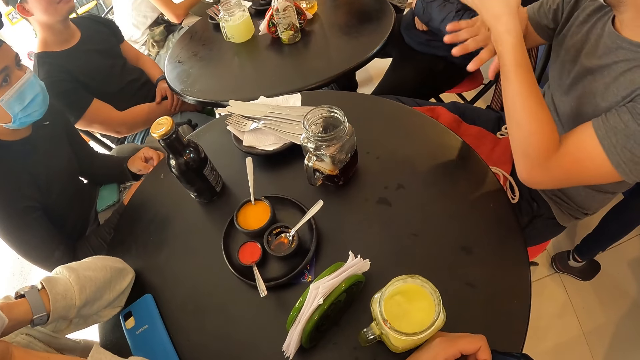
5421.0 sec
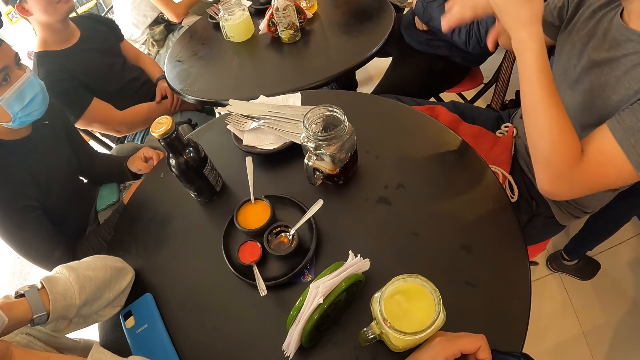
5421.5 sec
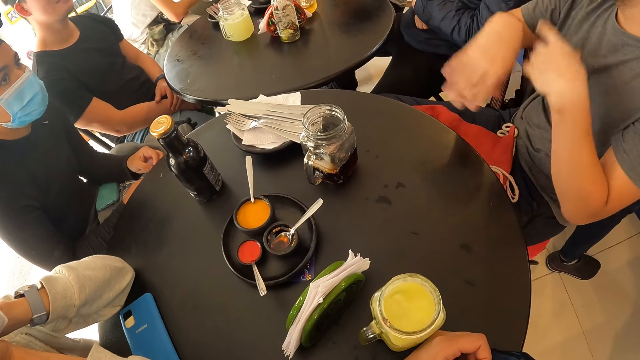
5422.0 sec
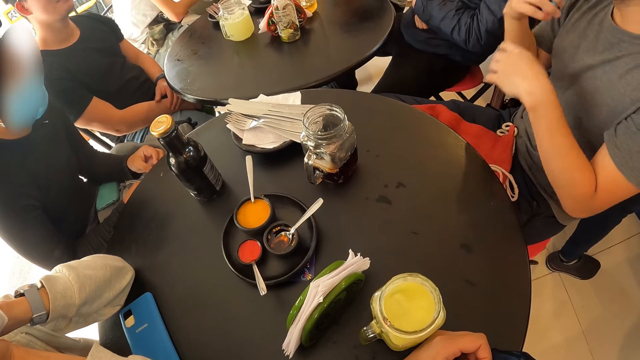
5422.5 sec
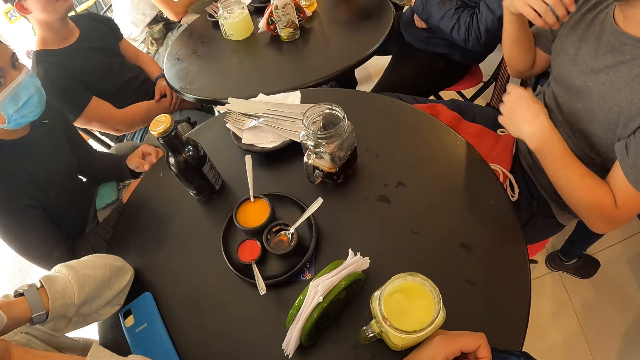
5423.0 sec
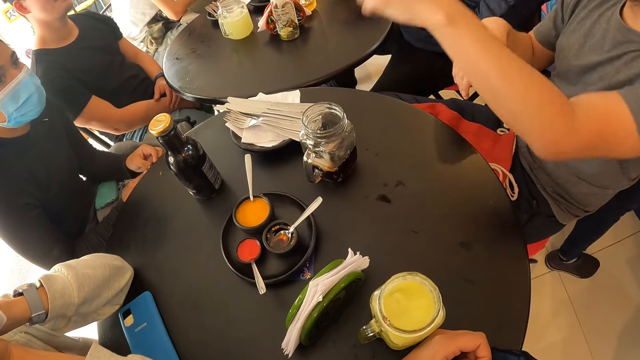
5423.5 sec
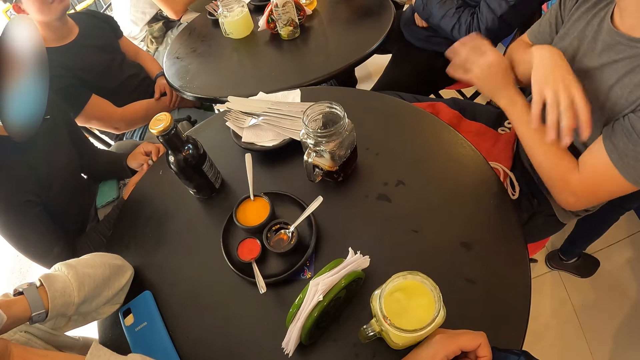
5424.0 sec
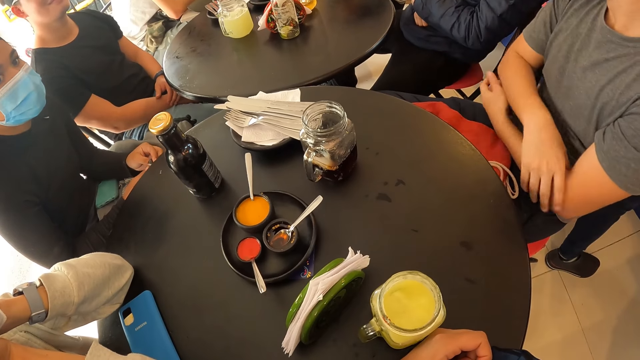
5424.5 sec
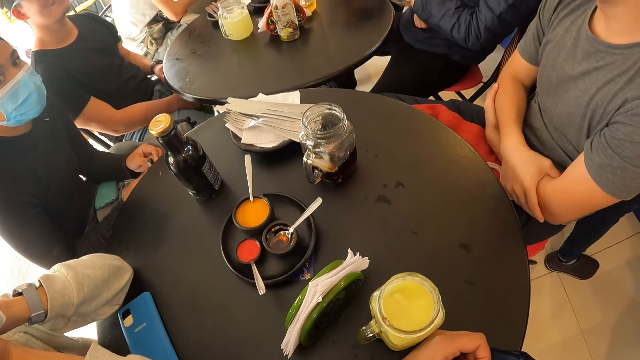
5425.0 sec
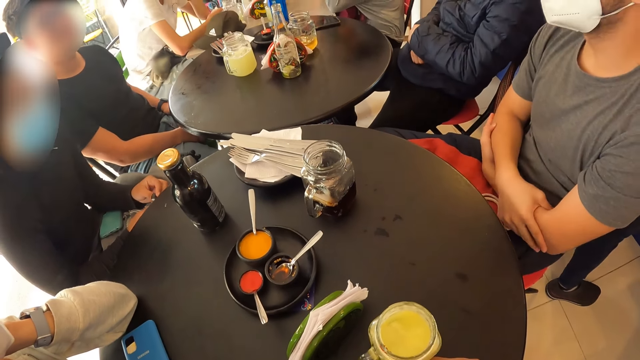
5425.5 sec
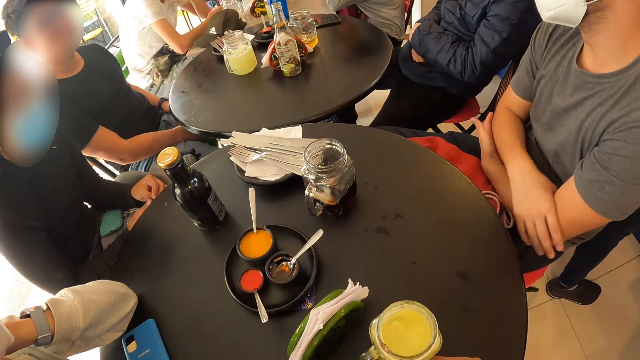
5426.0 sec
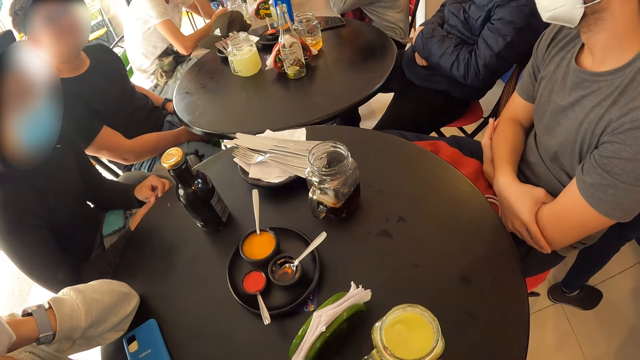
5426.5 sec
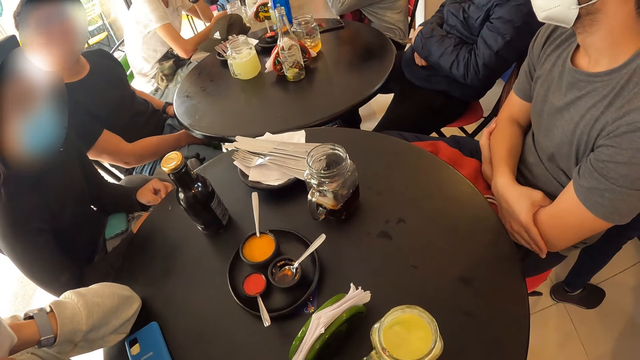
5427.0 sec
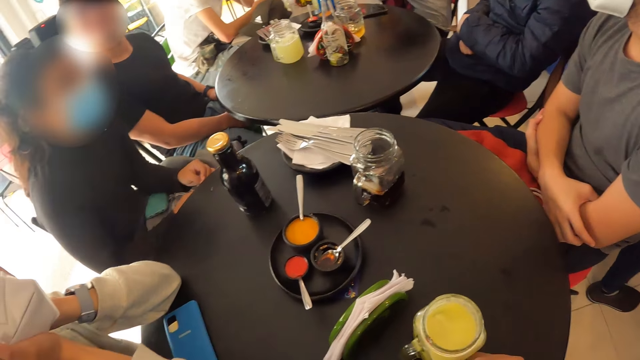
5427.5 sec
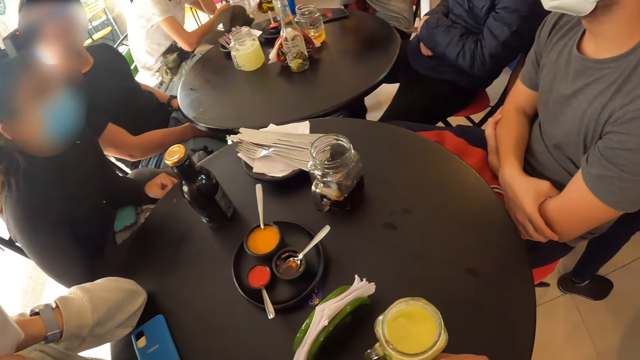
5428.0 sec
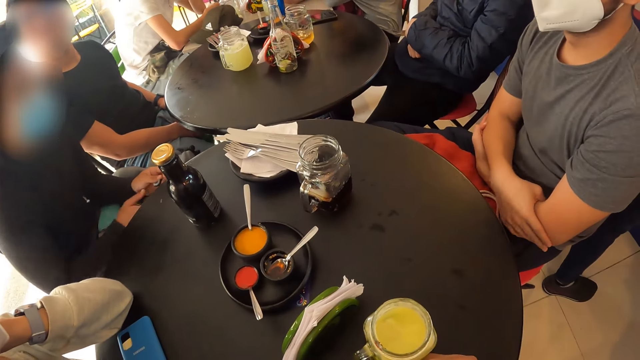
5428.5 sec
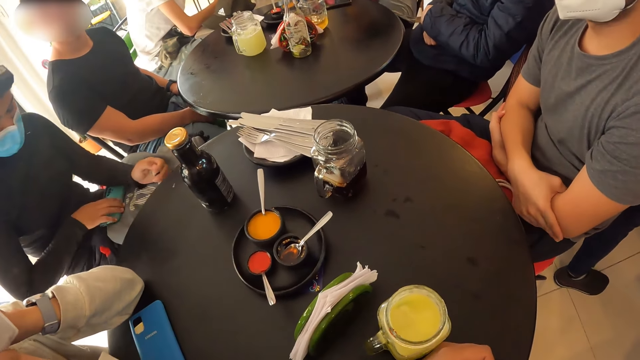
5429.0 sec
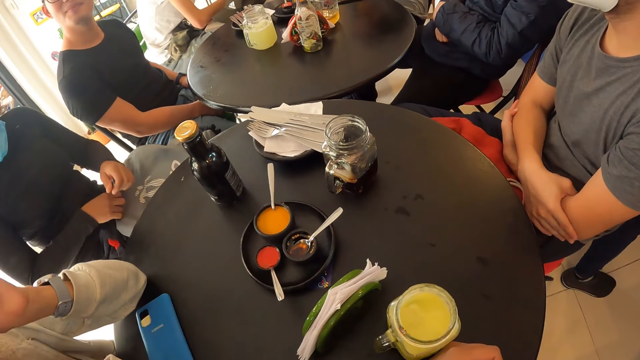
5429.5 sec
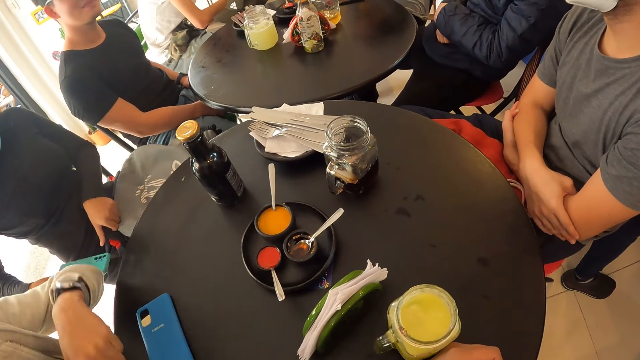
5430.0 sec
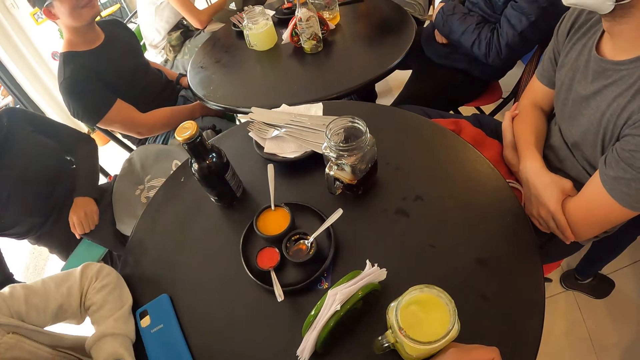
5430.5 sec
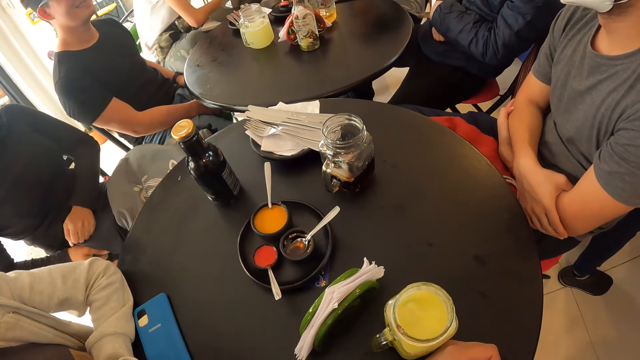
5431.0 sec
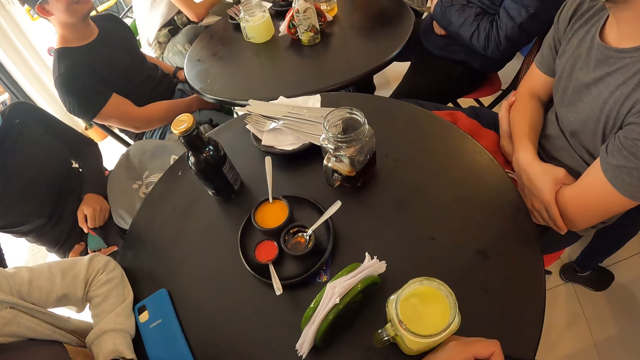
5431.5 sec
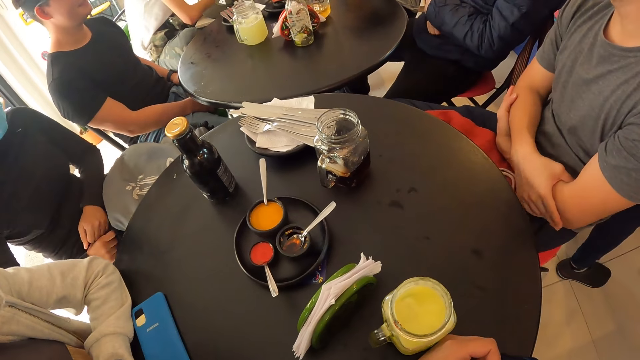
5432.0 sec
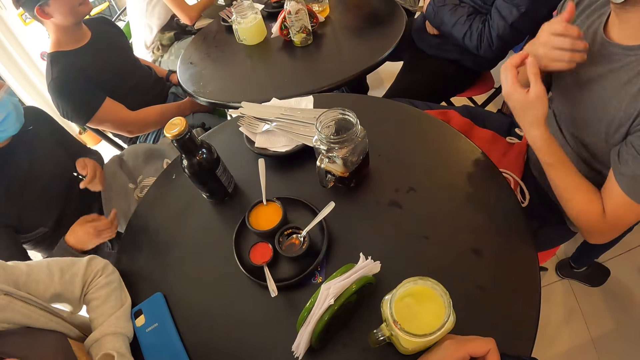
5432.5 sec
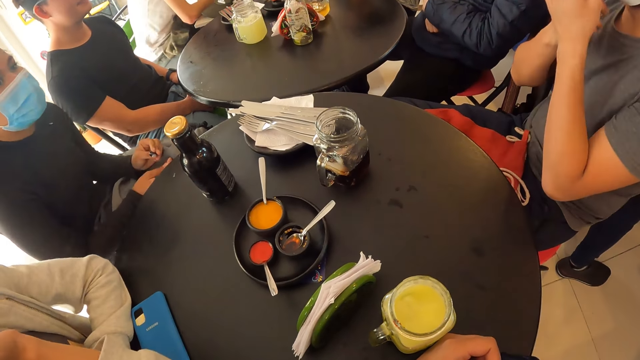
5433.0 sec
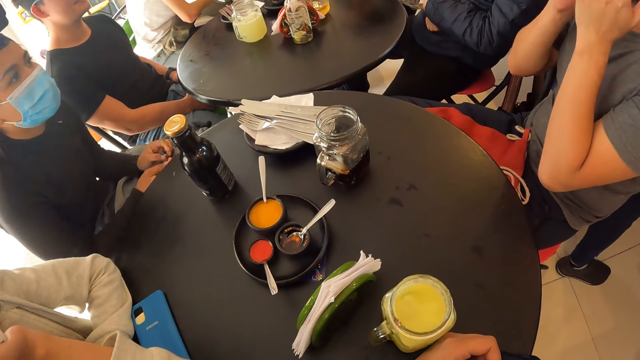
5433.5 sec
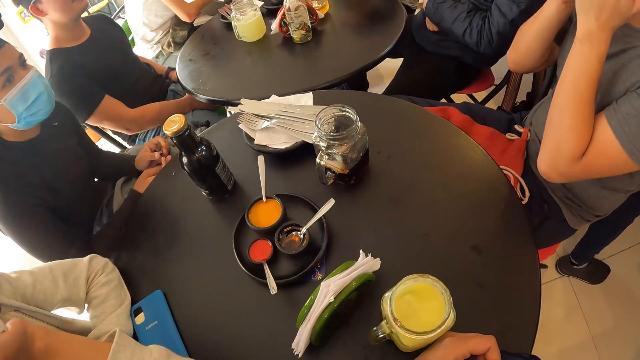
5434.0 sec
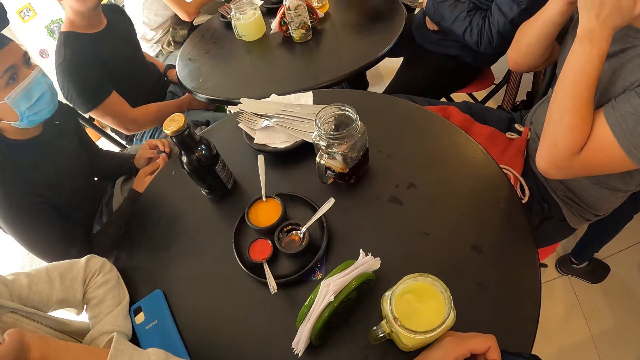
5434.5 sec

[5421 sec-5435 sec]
A person folds hands. A woman moves hands on a bag. The woman picks a phone from the bag with her right hand. The woman opens the bag with her left hand. The woman puts the phone inside the bag with her right hand. The person moves his hands.

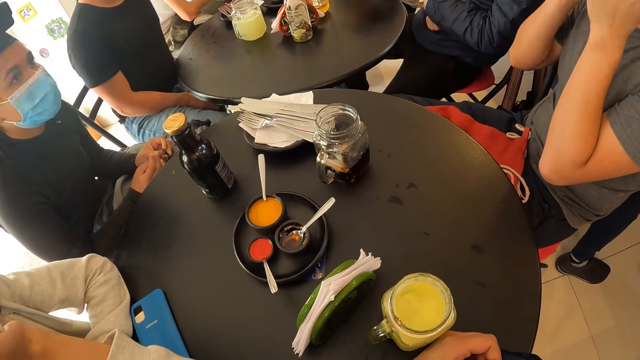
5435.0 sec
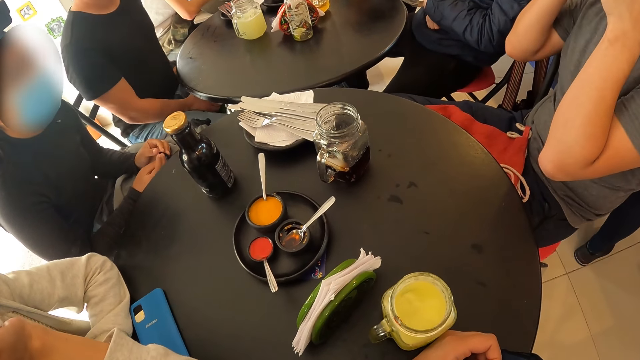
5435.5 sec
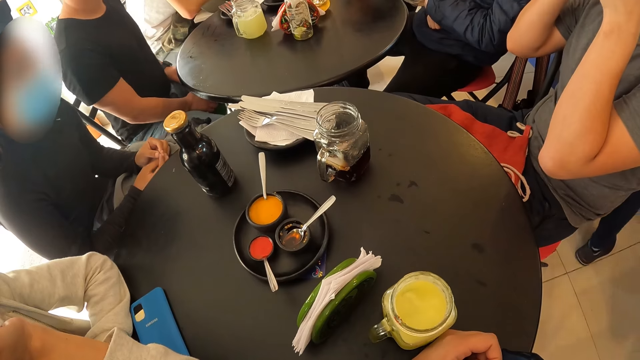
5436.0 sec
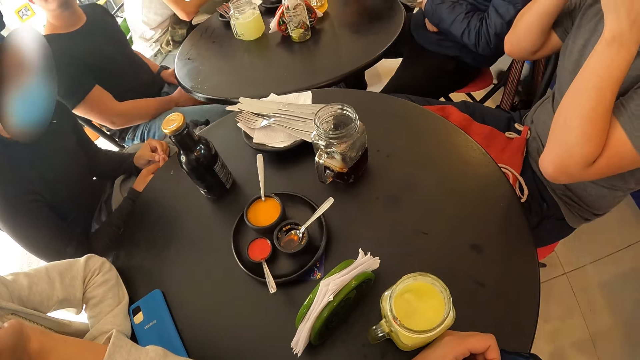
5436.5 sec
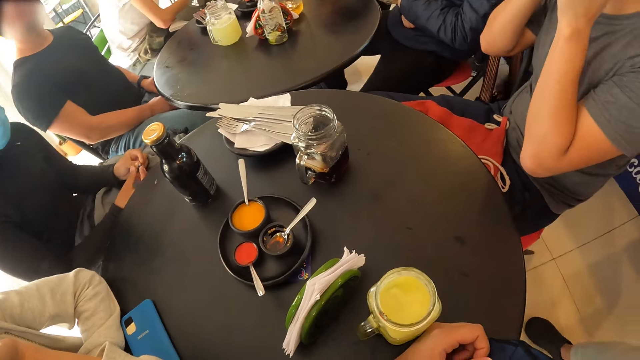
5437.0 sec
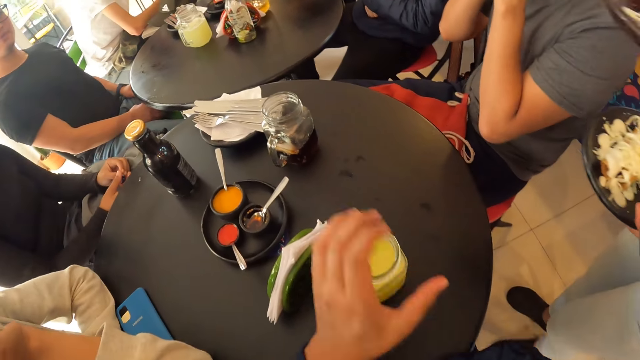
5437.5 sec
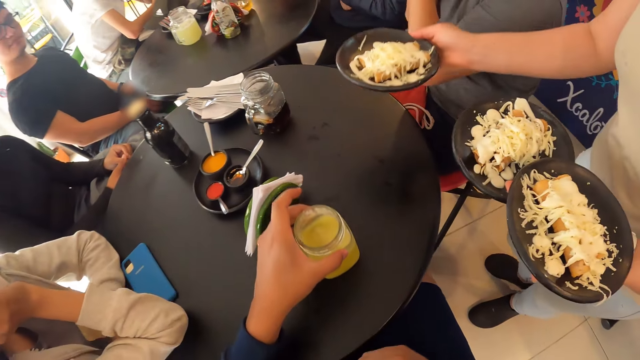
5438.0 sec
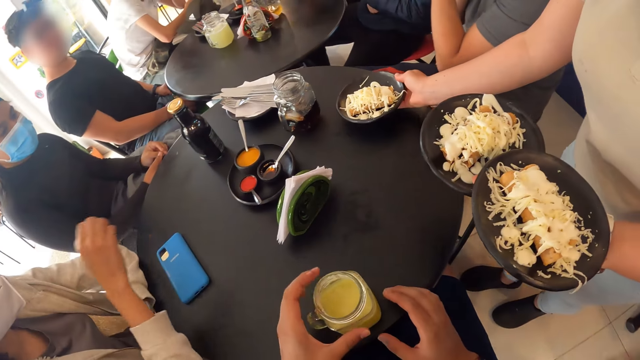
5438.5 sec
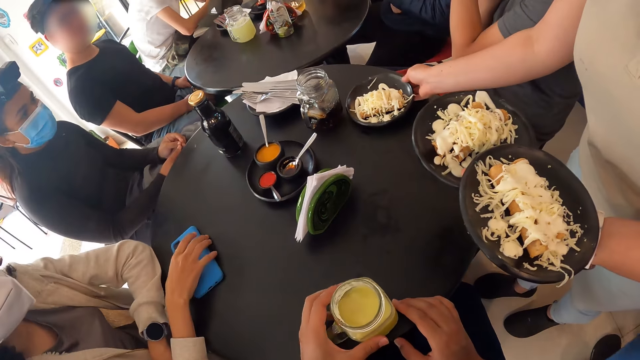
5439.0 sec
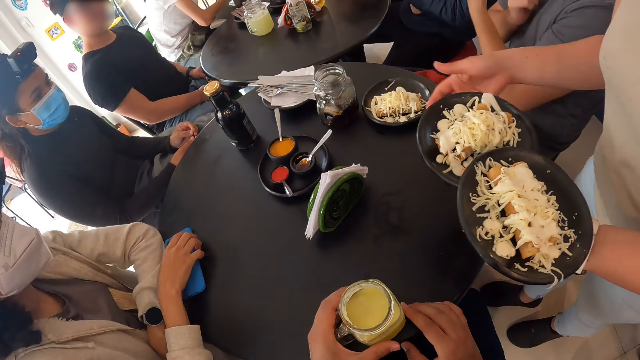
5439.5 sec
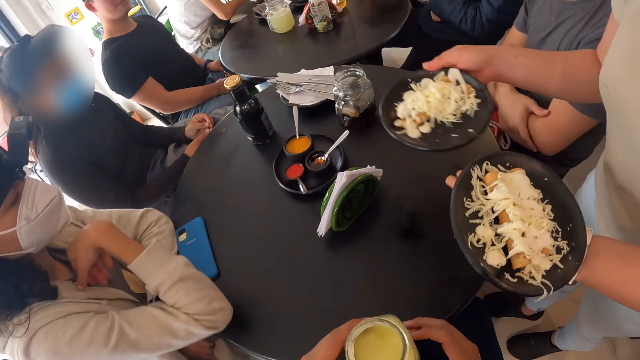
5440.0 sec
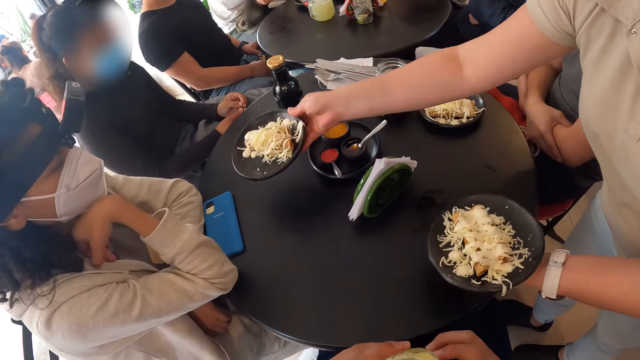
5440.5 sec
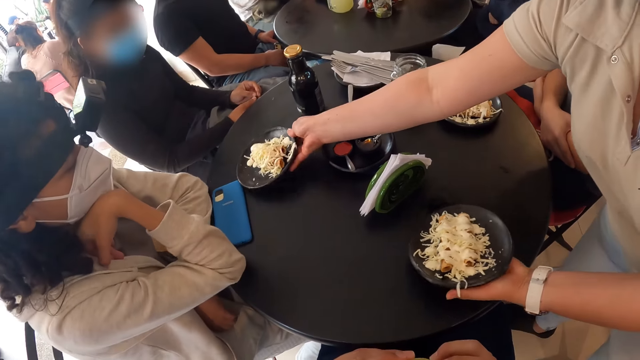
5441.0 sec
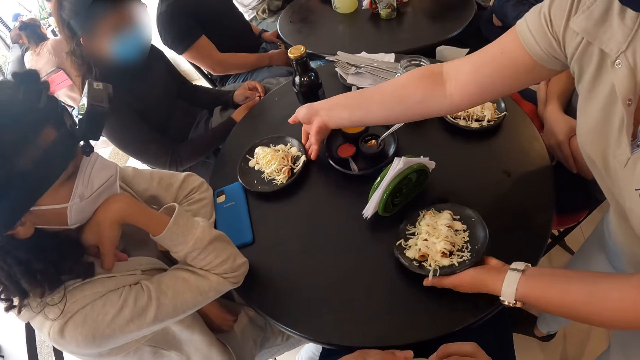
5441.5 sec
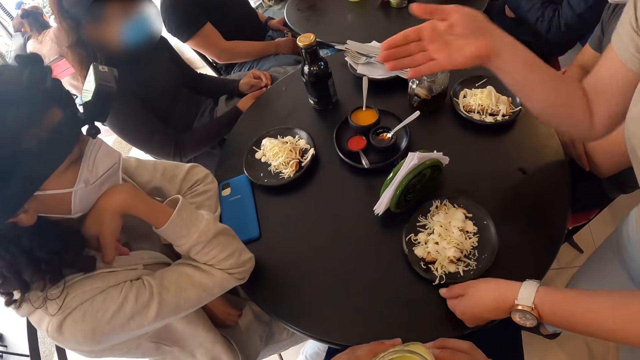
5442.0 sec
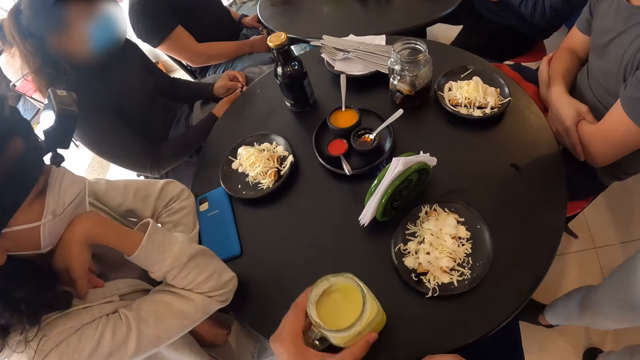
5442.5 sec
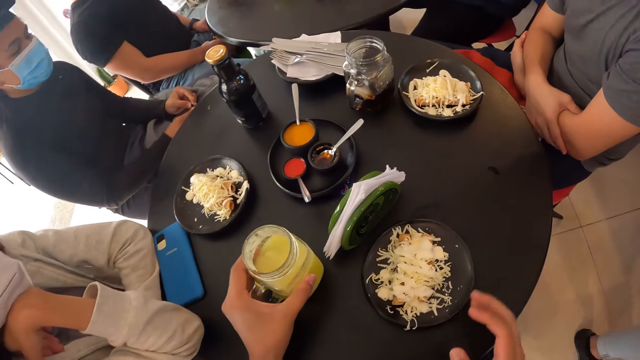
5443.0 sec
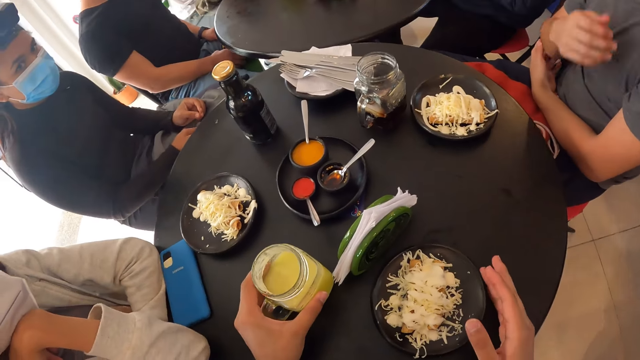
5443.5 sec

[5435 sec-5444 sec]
A person moves legs. The camera wearer adjusts the mug on the table with his left hand. He holds something with his hand. A woman drops a plate on the table with her right hand. The woman brings food on plates. Another woman adjusts a phone on the table with her right hand. The camera wearer picks the mug from the table with his right hand. The first woman drops a plate on the table with her right hand, and drops a plate on the table with her left hand. The camera wearer drops the mug on the table with his left hand. He moves something on the table.
